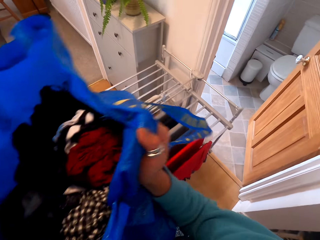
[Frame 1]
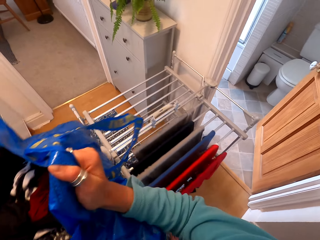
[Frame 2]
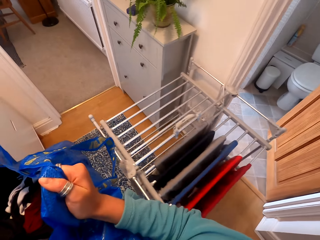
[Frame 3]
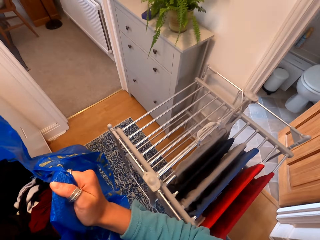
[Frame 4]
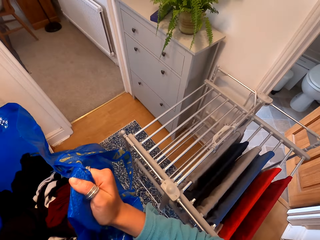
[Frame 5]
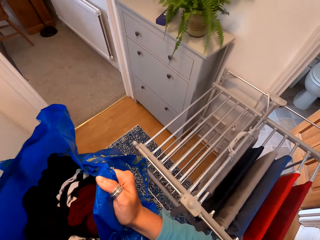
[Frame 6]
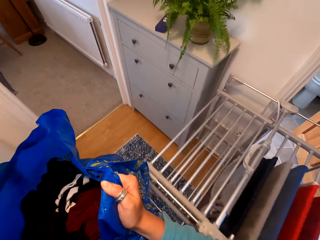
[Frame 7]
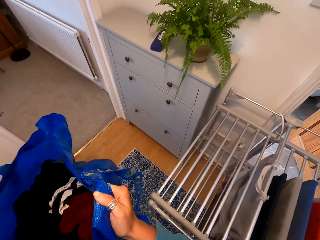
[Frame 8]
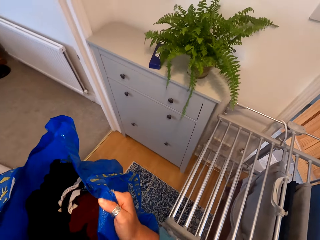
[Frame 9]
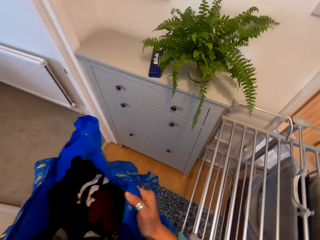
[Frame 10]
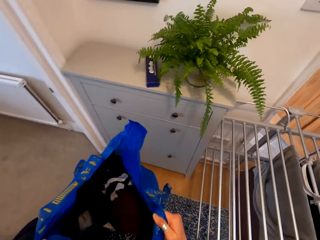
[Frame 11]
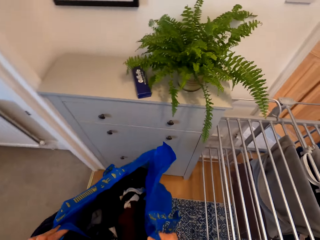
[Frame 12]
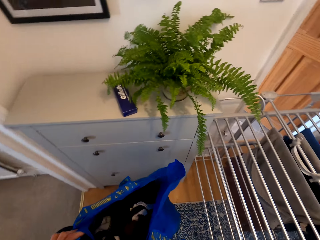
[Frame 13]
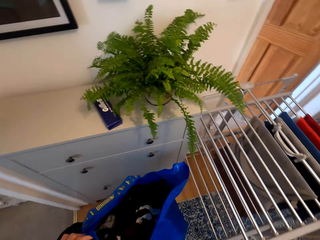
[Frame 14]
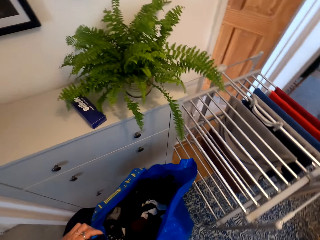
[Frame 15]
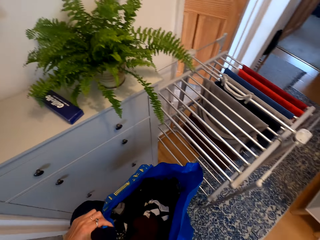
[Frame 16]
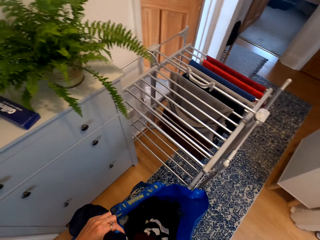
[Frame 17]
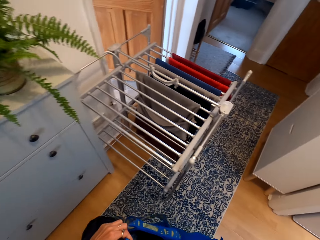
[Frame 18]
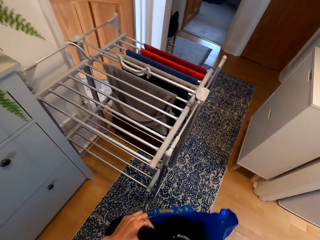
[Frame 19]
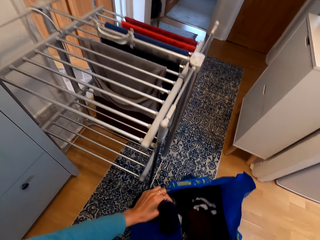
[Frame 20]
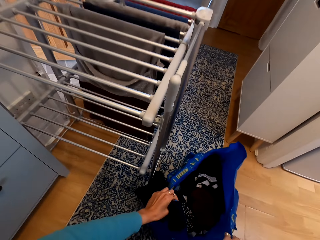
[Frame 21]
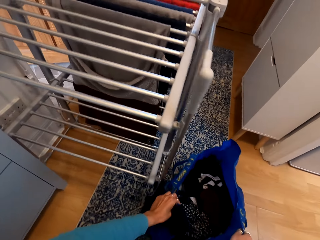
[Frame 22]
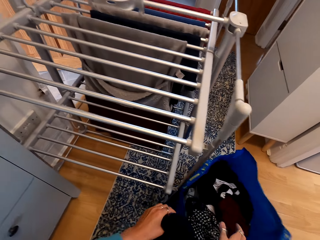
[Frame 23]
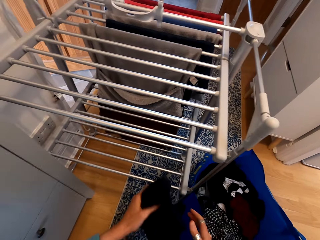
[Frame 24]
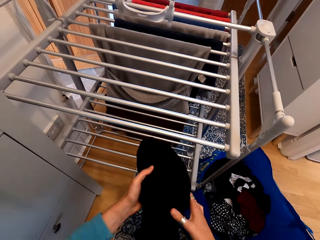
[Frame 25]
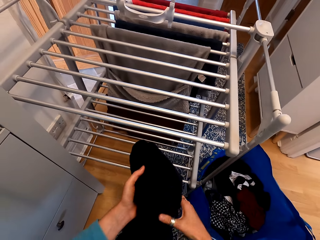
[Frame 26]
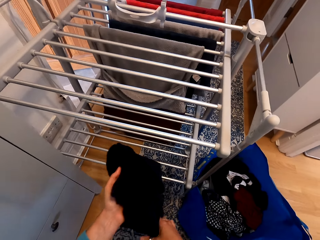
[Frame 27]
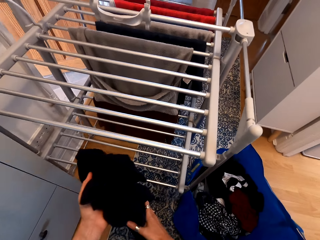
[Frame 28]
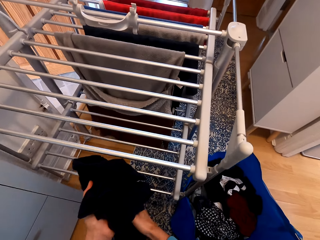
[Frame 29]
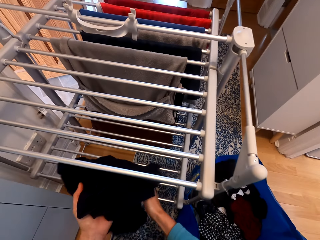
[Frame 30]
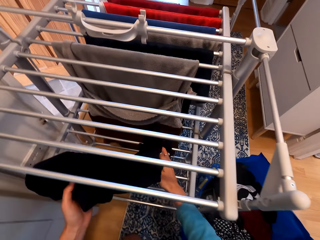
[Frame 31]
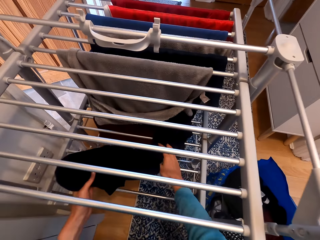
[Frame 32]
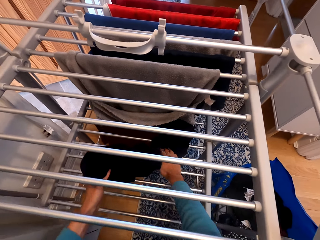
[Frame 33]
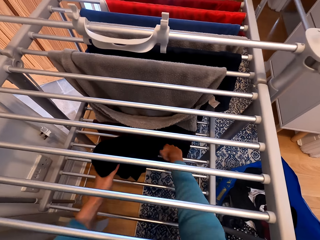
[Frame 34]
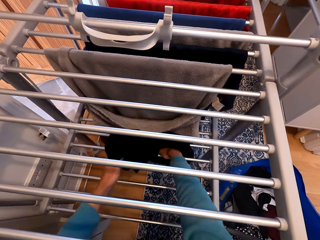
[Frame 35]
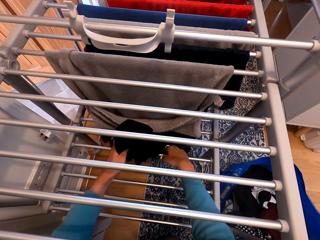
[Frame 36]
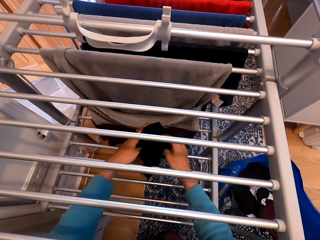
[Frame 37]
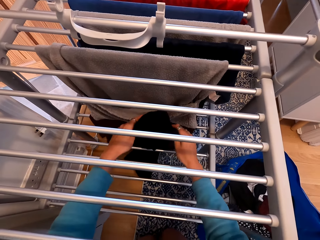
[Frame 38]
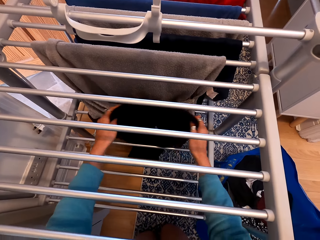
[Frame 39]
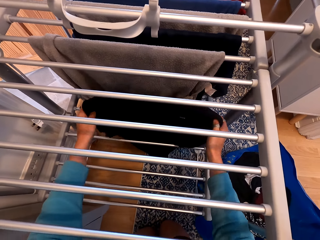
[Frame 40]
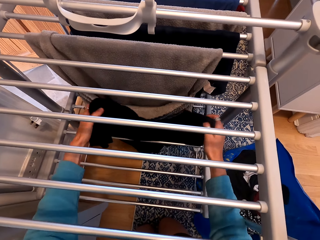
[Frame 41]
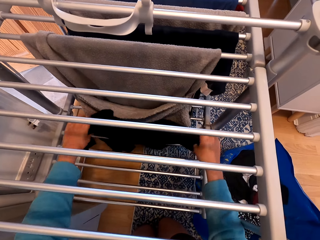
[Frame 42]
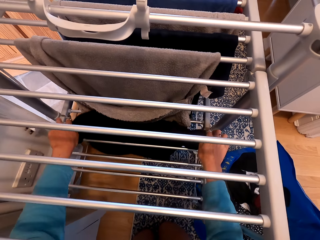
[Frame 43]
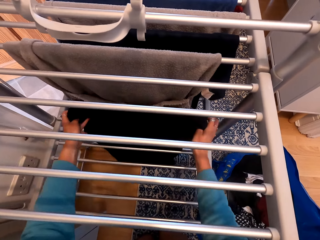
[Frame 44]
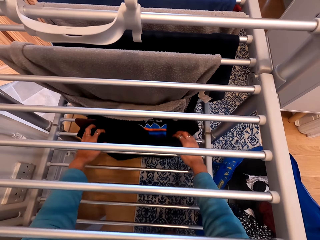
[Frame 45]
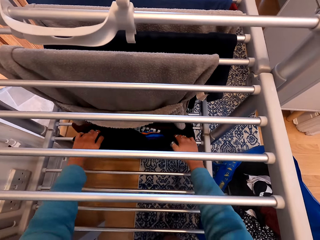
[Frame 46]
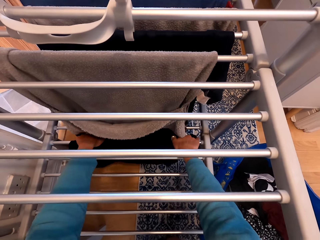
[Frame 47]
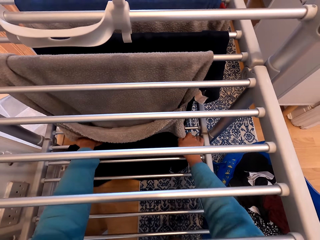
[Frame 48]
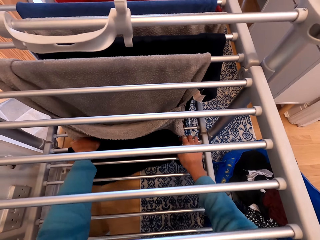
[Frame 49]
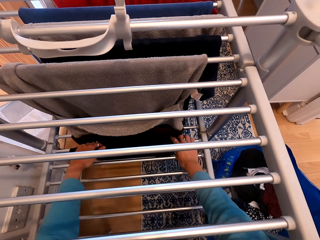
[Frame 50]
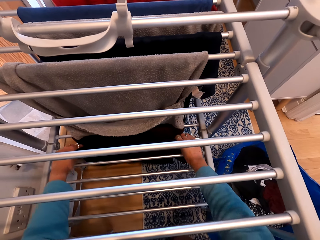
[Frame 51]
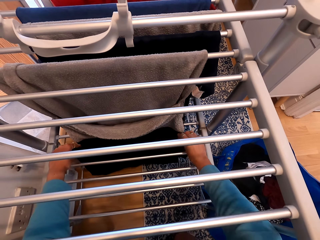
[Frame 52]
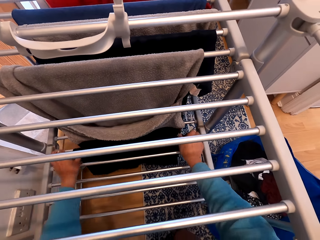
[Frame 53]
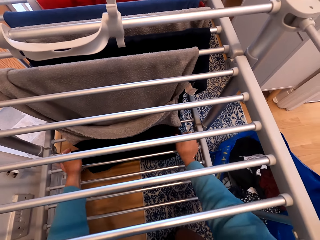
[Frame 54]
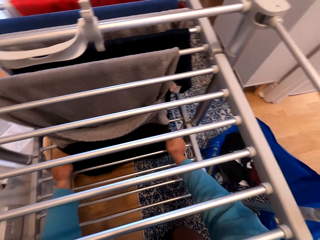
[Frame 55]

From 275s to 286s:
The camera wearer lifts the shopping bag. They carry the paper. They walk around the house. They turn around. They bend down. They place the shopping bag on the floor. They hold a cloth. They hang the cloth on the clothes rack.

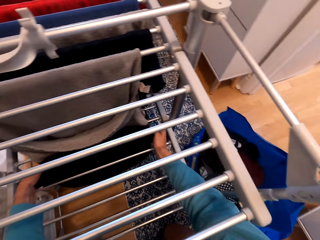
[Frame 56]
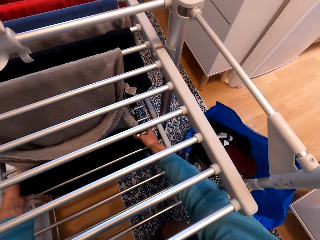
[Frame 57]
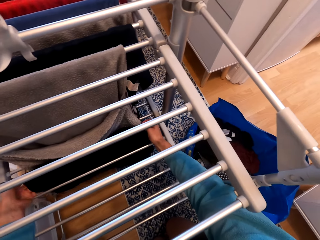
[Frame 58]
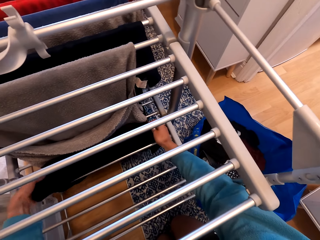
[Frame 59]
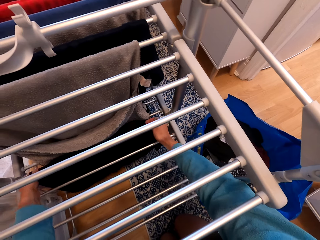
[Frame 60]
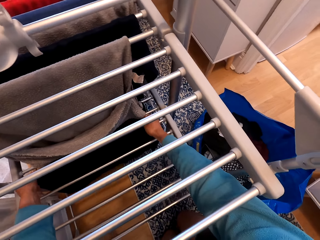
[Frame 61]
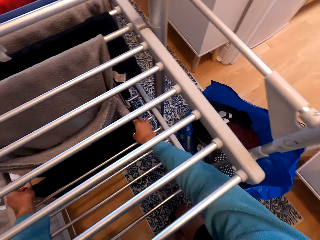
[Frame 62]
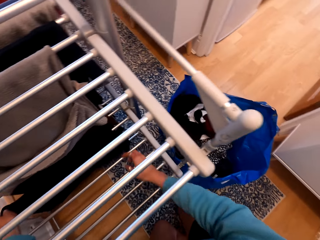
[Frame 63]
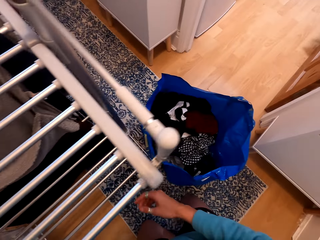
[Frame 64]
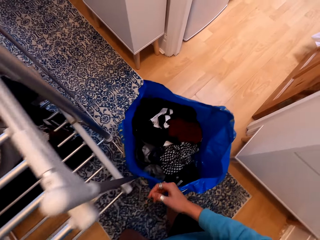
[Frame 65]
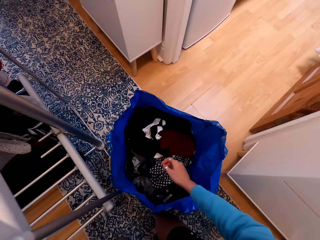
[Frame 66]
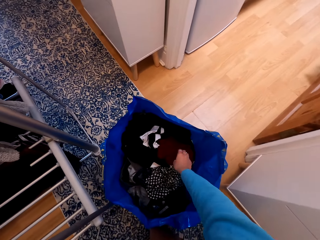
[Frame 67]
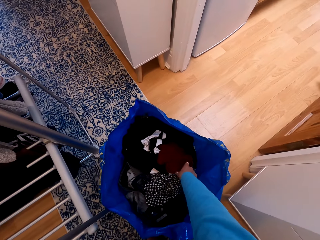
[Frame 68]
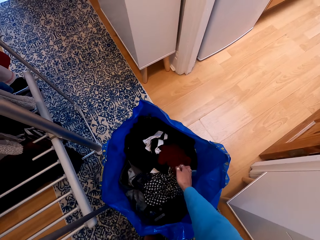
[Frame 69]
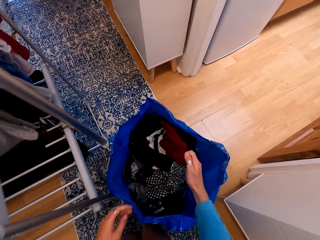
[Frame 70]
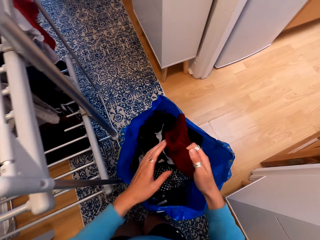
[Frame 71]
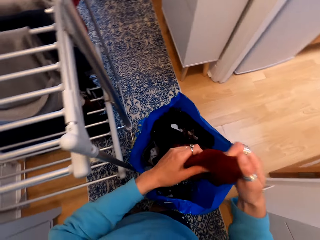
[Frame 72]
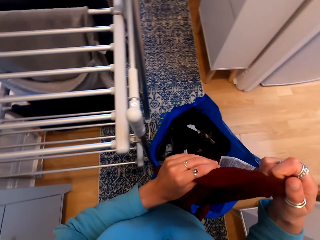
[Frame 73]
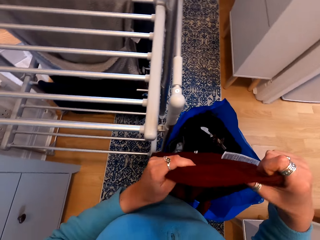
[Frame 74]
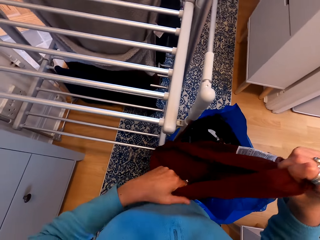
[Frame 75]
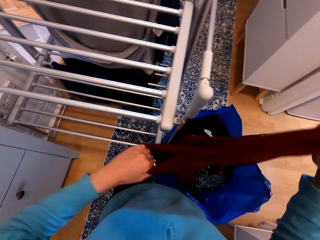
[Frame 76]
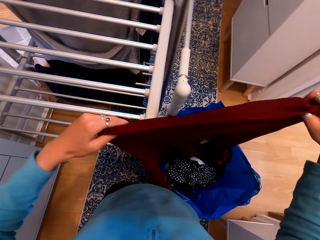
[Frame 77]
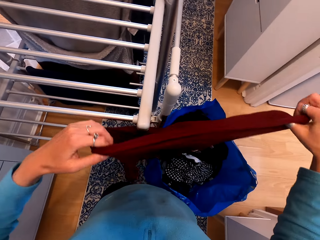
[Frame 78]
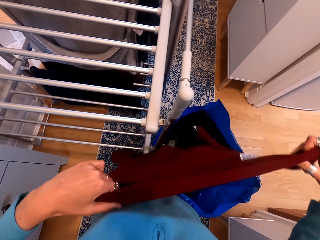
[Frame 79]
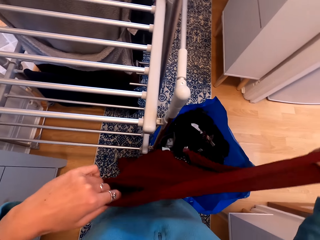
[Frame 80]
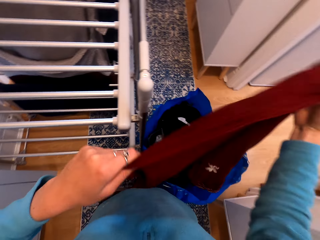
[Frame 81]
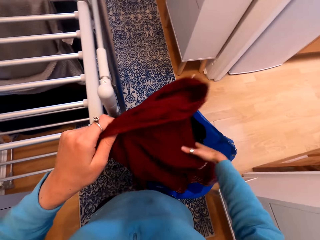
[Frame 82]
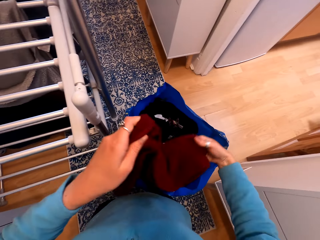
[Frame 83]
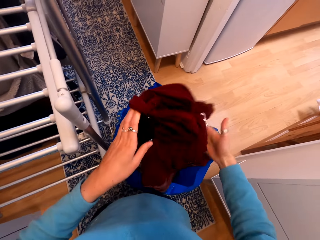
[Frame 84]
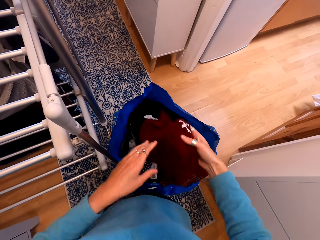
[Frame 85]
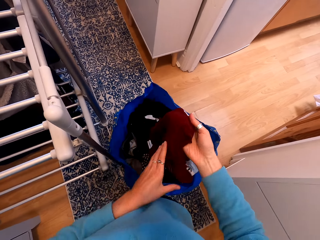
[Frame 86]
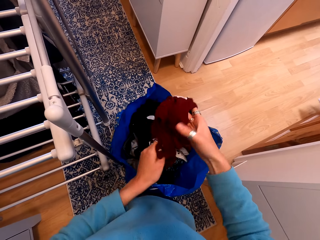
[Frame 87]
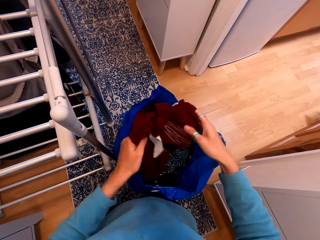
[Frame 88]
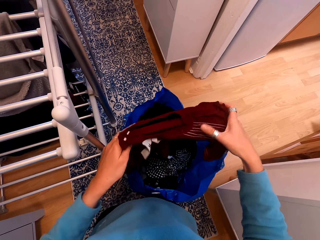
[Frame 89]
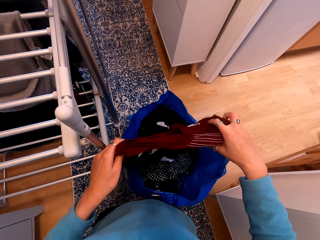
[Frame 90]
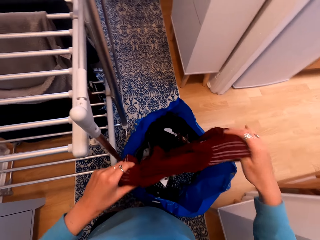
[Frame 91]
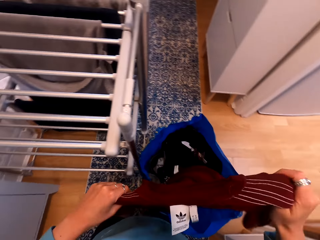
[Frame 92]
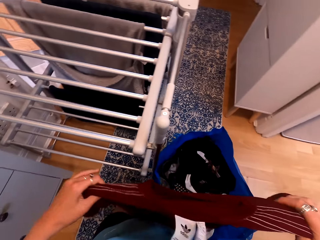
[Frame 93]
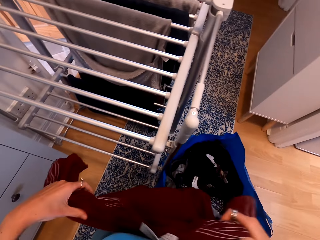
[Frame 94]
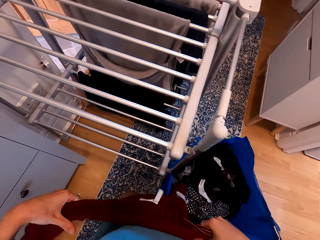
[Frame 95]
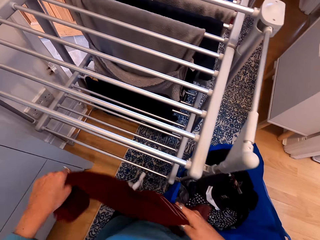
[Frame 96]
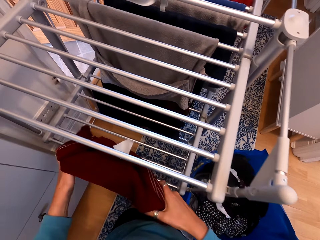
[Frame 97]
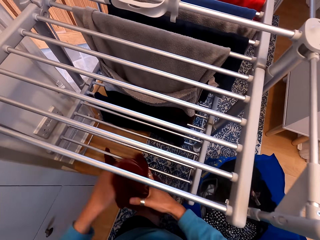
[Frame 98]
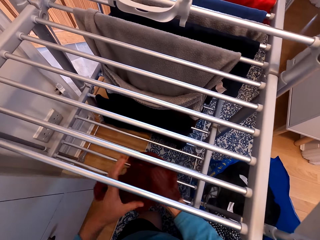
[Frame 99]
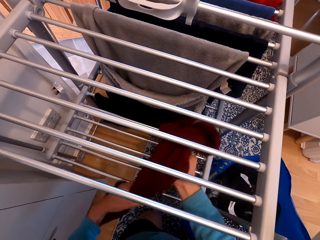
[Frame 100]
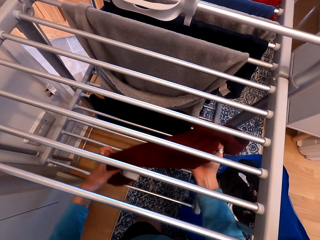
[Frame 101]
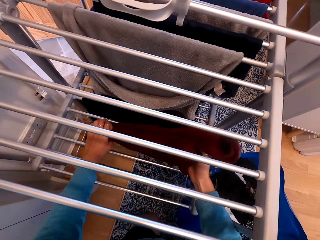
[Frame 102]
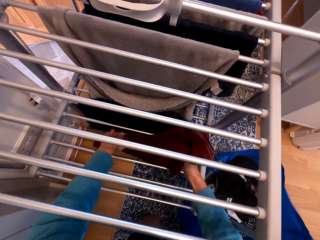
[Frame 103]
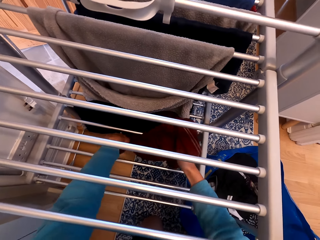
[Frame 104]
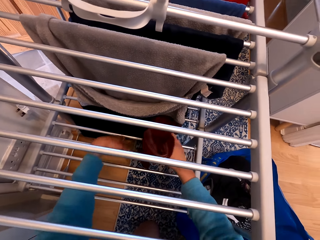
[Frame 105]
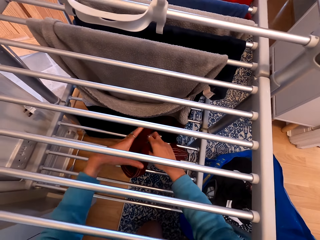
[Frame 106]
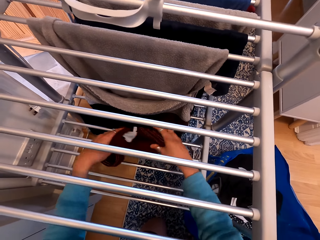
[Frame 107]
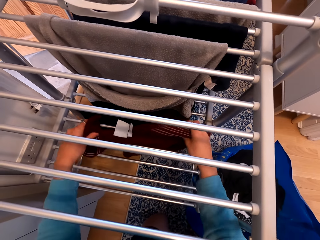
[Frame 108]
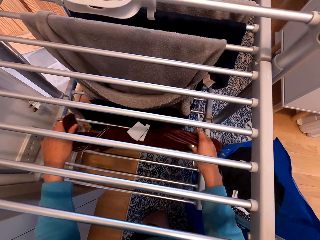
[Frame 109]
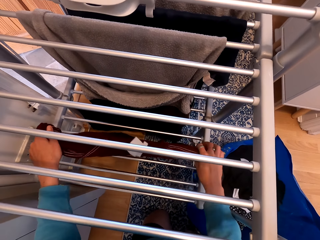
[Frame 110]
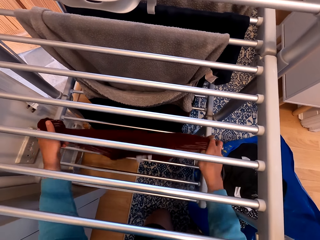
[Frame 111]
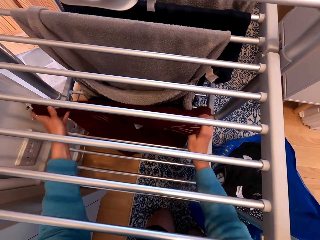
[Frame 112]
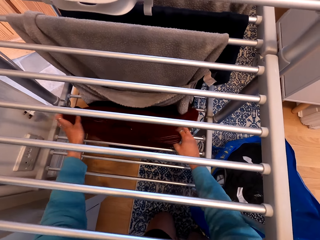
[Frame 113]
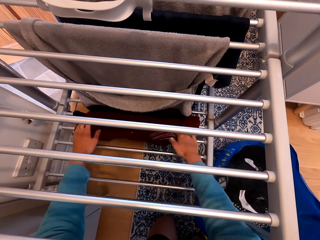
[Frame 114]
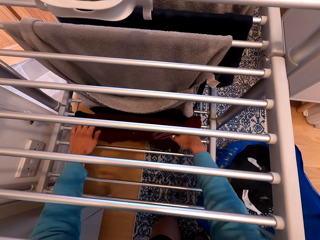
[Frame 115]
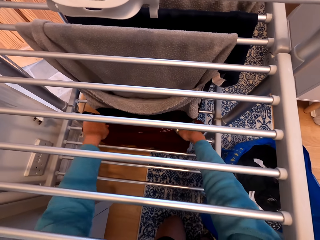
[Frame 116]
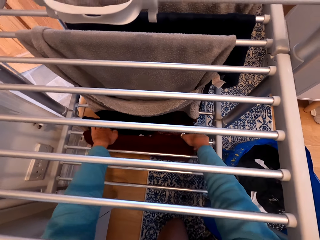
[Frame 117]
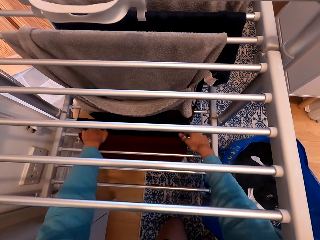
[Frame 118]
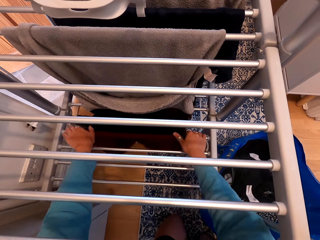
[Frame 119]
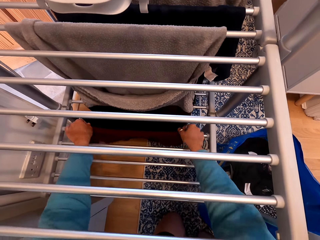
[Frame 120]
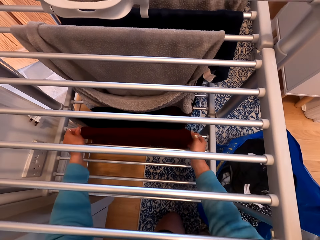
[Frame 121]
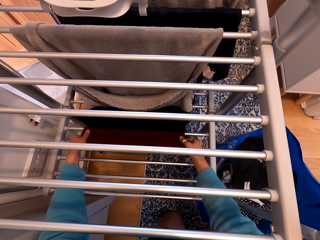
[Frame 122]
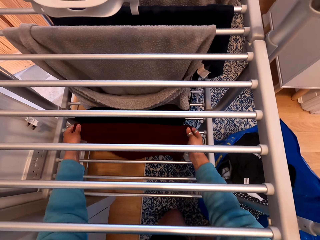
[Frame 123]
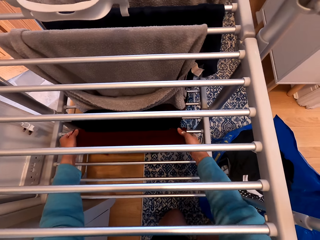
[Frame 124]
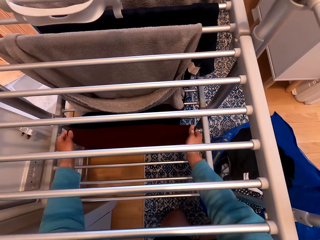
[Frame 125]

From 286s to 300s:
The camera wearer picks a cloth. They unfold the cloth. They hang the cloth on the clothes rack.
